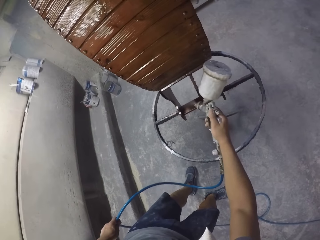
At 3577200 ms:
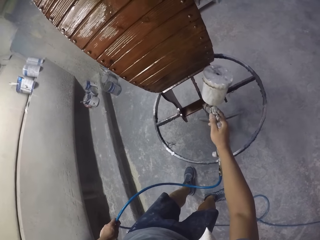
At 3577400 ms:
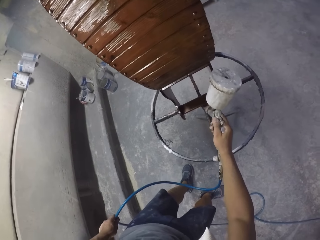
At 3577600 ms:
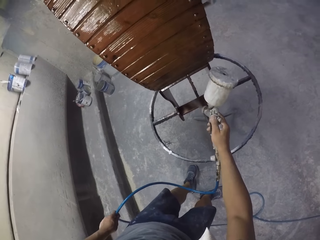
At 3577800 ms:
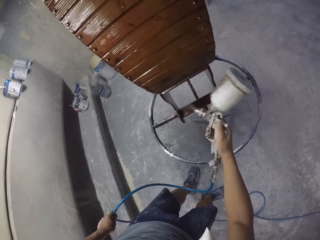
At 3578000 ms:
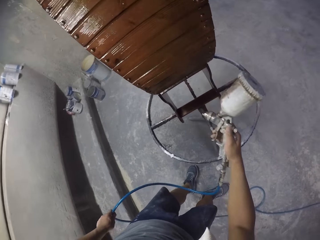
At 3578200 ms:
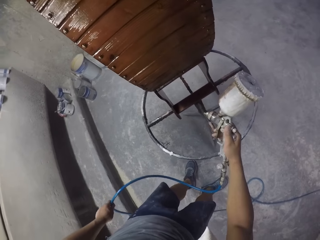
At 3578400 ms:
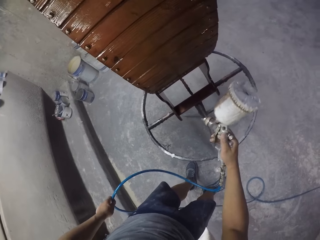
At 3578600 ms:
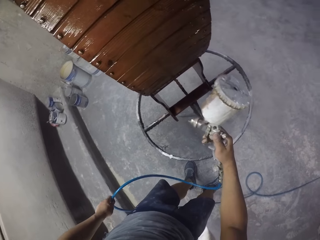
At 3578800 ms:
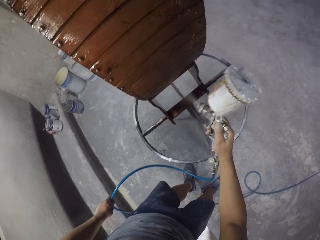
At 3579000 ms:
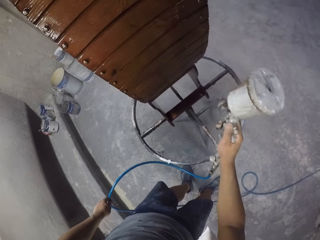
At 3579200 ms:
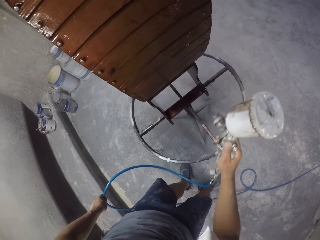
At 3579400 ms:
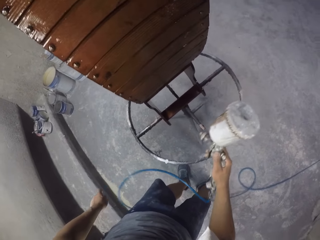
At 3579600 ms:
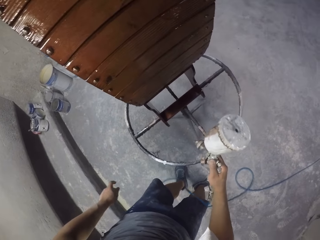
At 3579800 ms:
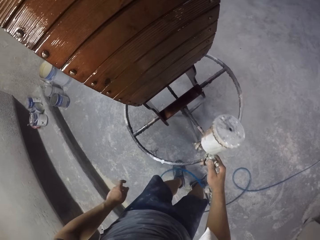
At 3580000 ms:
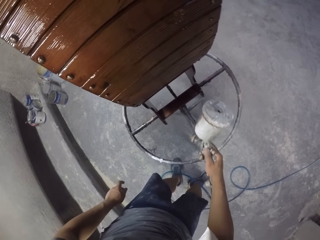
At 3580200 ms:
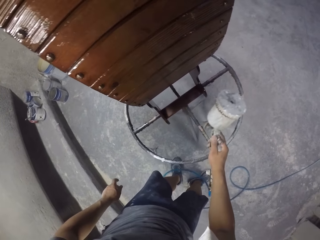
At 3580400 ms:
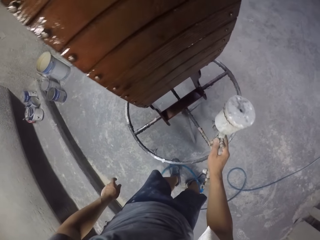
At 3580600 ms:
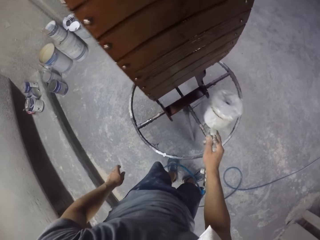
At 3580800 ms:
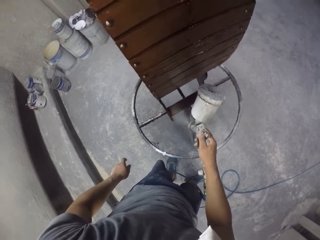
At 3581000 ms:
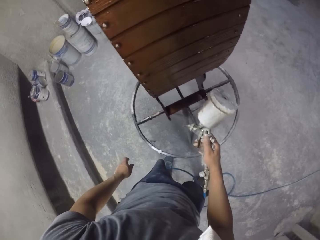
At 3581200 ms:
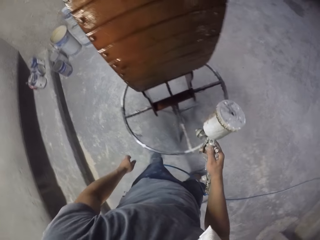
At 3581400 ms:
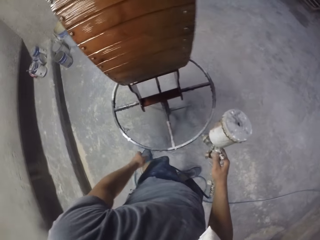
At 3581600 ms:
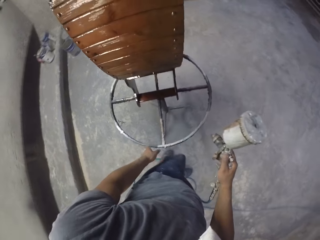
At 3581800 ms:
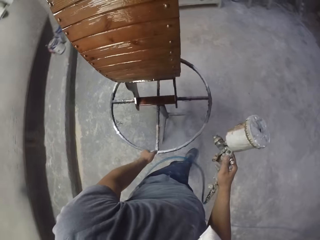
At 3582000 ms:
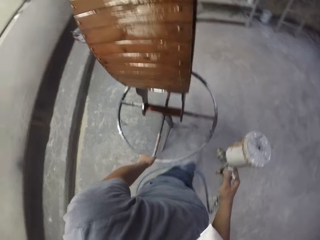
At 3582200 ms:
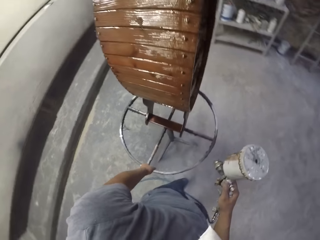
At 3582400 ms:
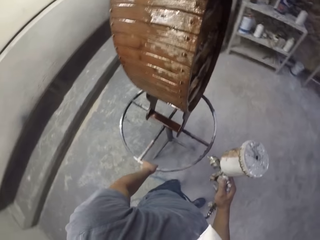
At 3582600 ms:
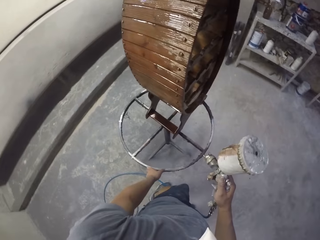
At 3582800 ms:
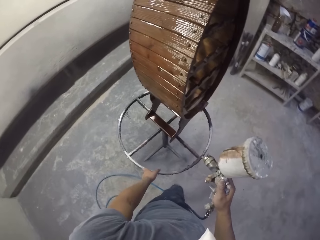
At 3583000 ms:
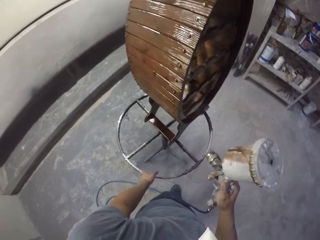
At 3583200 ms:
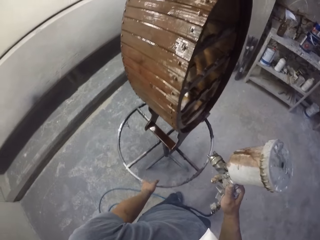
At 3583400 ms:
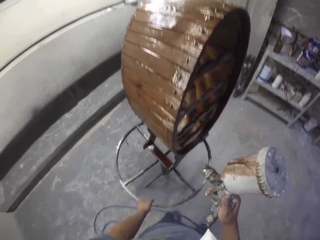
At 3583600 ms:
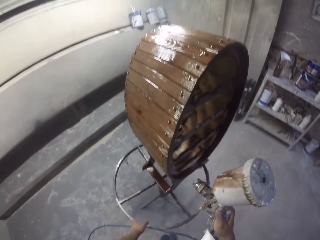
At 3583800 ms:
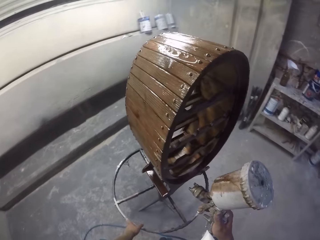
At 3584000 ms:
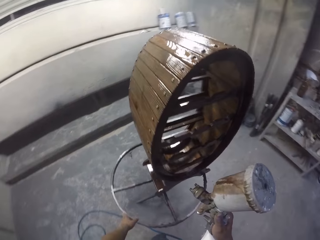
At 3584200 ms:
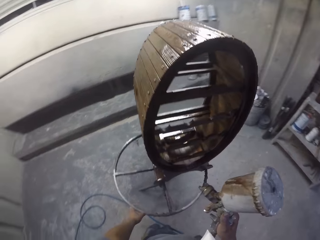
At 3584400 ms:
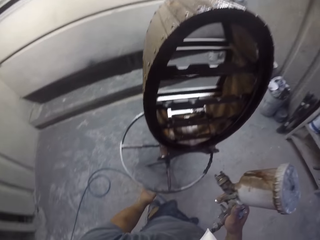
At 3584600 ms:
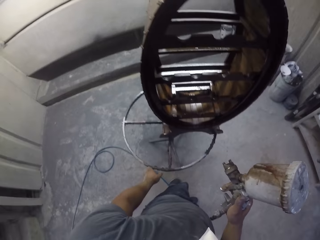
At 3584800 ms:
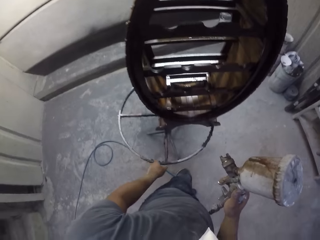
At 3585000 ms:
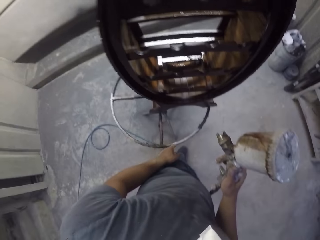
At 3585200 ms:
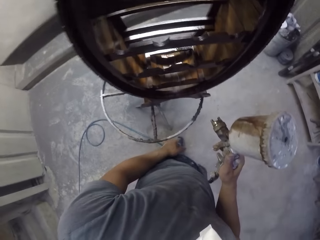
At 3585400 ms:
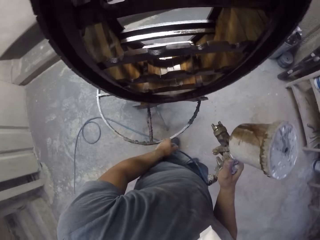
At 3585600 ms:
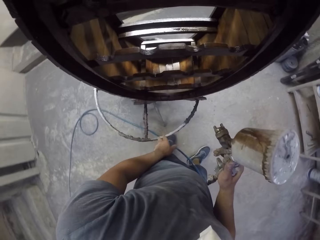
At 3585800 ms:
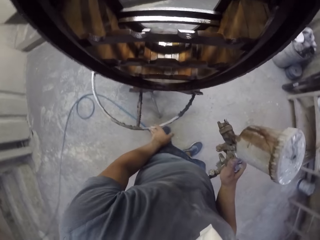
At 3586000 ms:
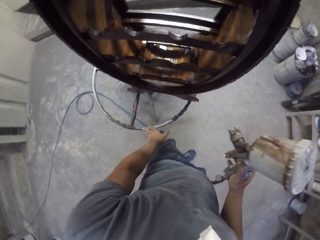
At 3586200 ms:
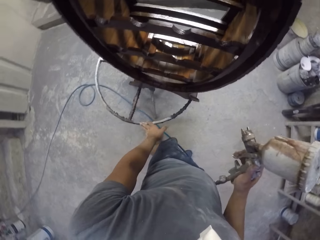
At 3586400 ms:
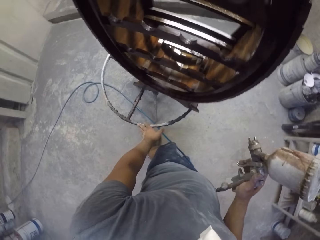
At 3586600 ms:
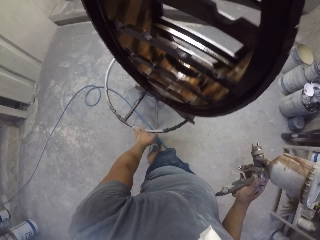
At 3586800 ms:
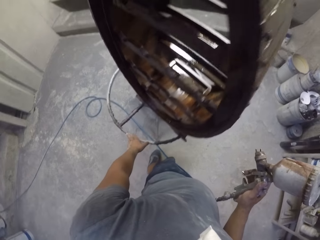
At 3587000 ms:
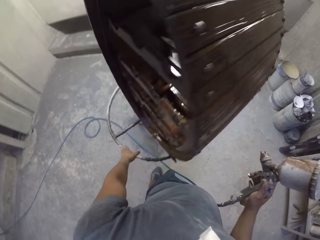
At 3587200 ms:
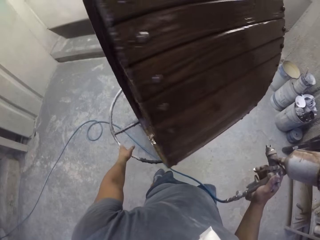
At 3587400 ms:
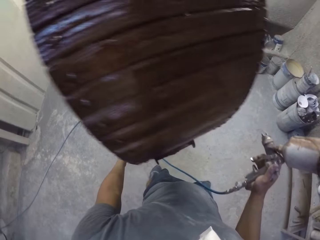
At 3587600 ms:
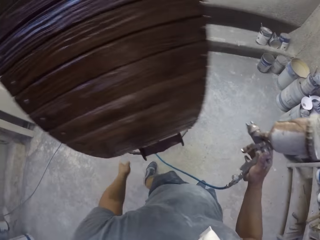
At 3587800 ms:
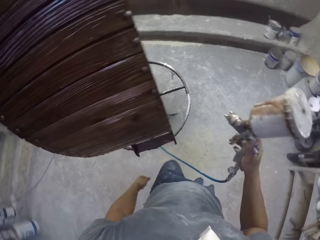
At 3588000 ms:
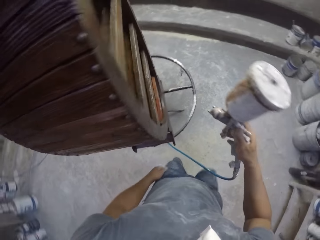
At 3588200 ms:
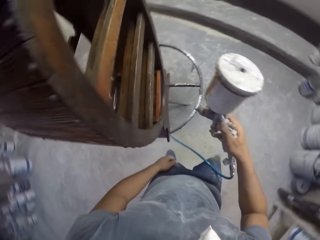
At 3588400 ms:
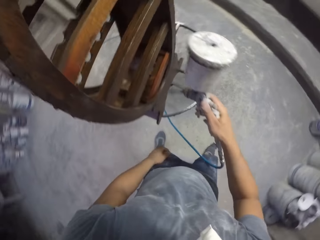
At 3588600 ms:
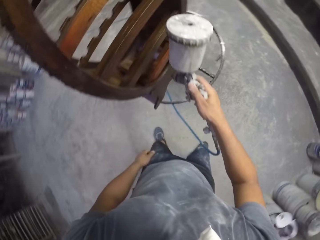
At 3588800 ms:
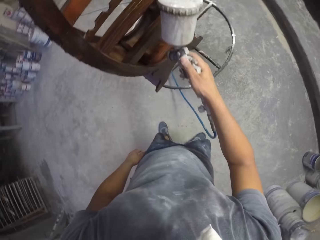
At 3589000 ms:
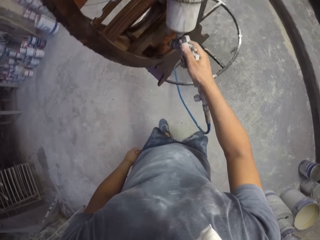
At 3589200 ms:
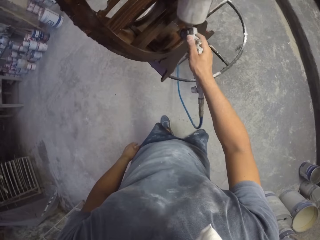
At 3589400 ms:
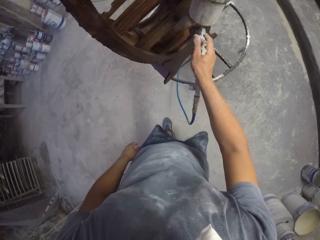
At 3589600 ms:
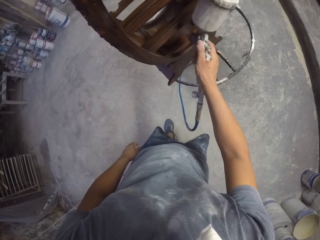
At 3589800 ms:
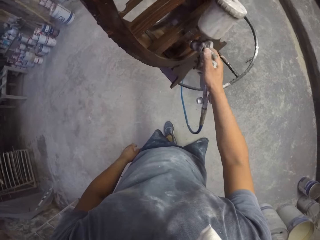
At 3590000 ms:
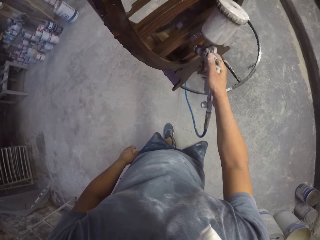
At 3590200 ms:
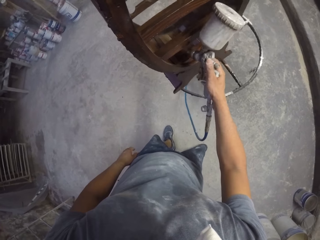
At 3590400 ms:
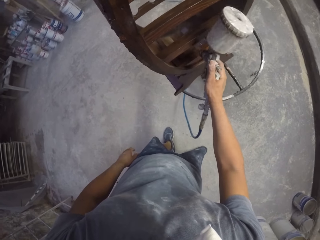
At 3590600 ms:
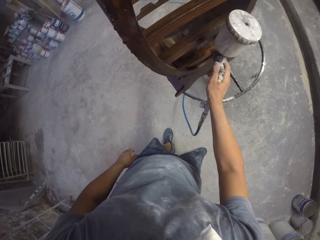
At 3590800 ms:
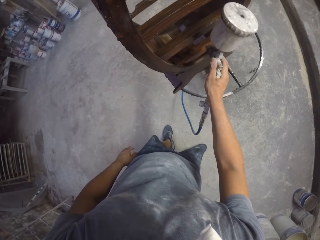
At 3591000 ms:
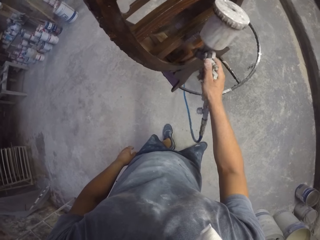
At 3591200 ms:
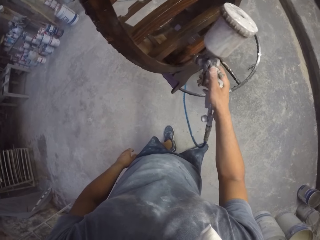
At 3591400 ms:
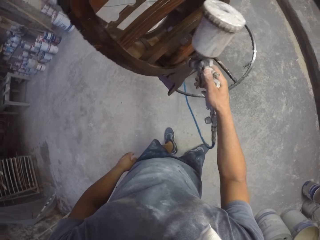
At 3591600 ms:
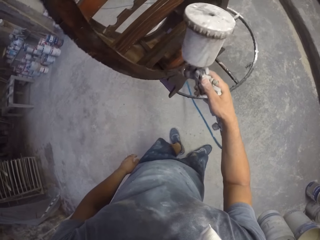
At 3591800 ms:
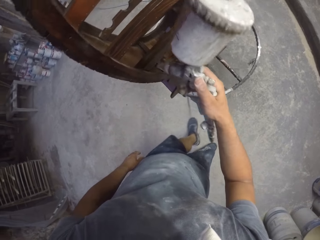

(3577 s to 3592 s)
The camera wearer sprays furniture with a sprayer. They walk in the workshop. They rotate a stand with the left hand. They spray paint on the wooden stand with a spray gun.

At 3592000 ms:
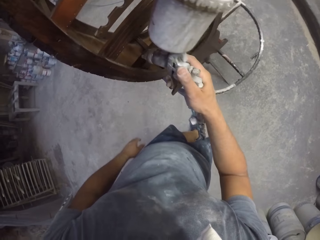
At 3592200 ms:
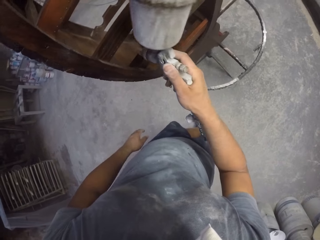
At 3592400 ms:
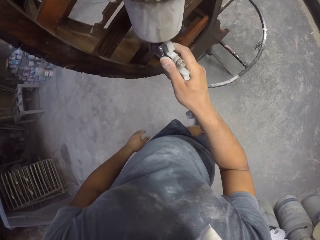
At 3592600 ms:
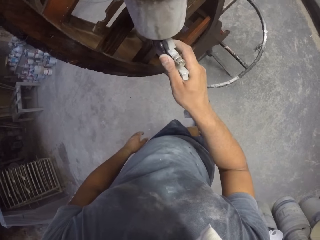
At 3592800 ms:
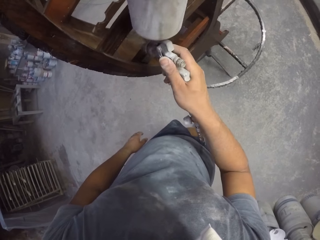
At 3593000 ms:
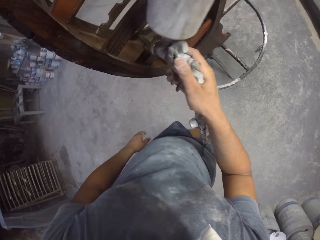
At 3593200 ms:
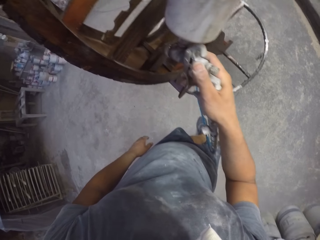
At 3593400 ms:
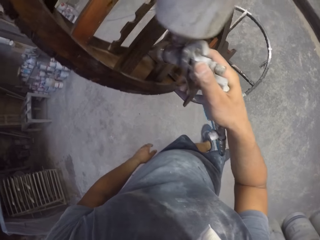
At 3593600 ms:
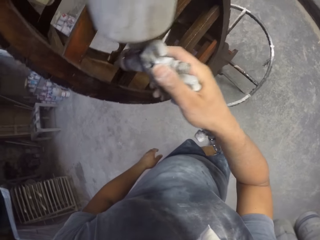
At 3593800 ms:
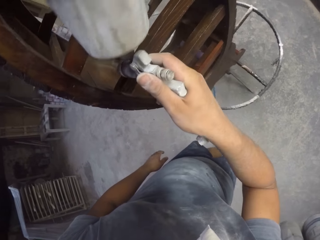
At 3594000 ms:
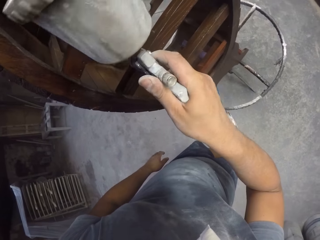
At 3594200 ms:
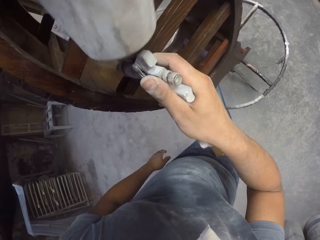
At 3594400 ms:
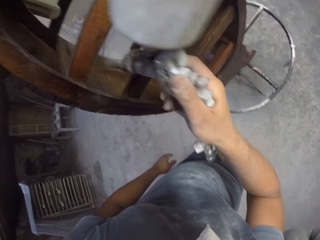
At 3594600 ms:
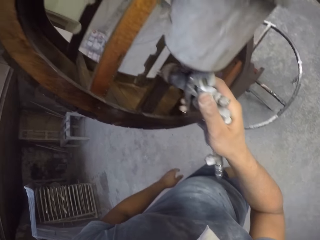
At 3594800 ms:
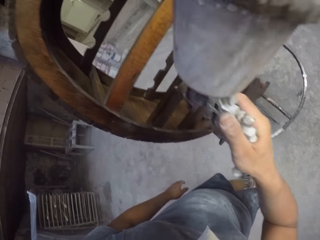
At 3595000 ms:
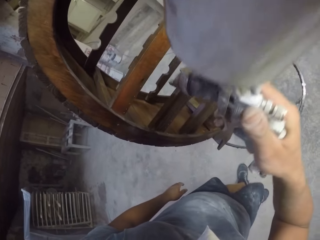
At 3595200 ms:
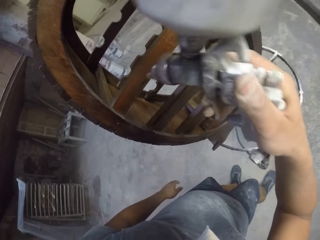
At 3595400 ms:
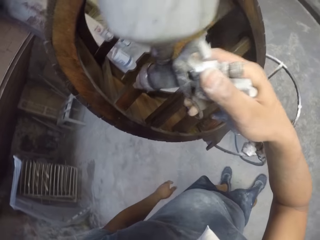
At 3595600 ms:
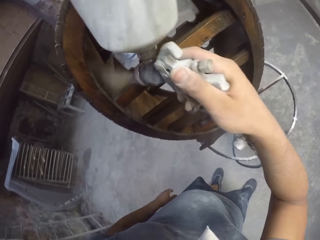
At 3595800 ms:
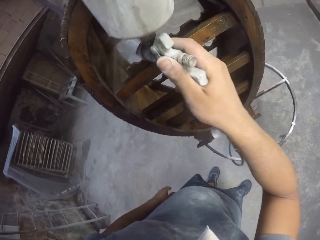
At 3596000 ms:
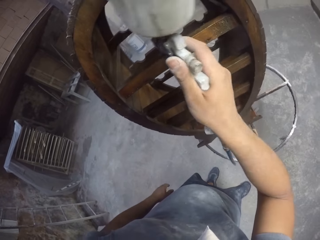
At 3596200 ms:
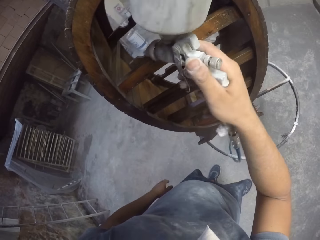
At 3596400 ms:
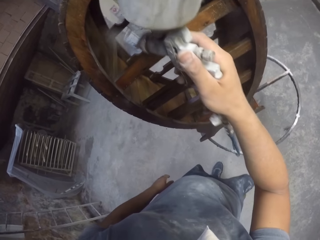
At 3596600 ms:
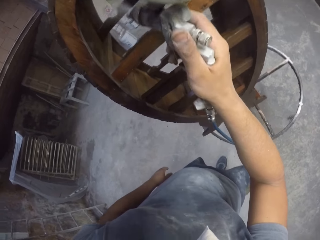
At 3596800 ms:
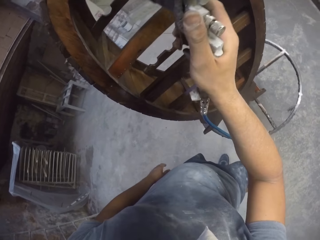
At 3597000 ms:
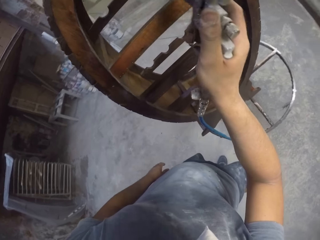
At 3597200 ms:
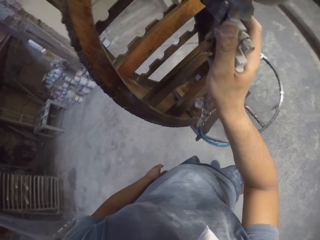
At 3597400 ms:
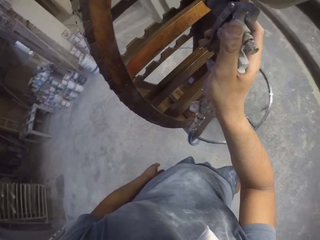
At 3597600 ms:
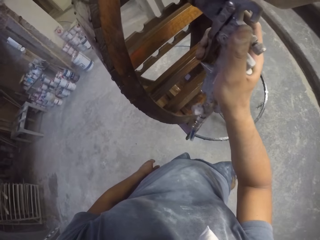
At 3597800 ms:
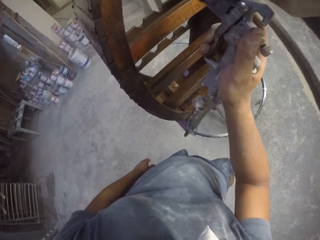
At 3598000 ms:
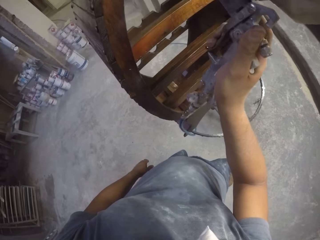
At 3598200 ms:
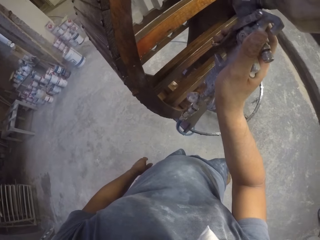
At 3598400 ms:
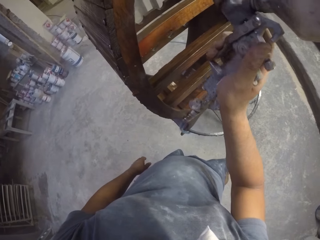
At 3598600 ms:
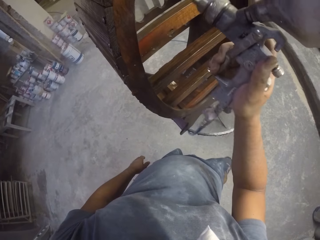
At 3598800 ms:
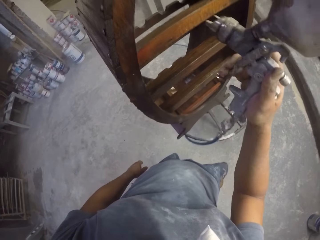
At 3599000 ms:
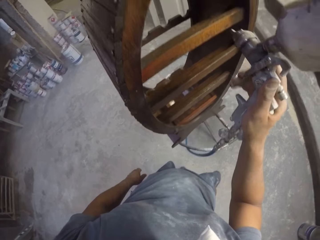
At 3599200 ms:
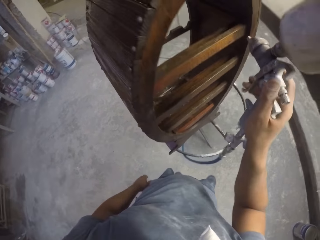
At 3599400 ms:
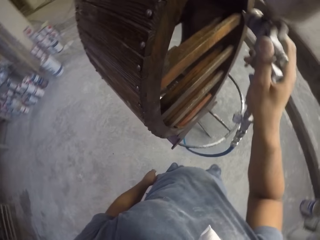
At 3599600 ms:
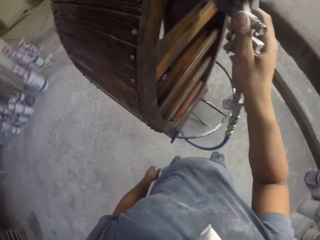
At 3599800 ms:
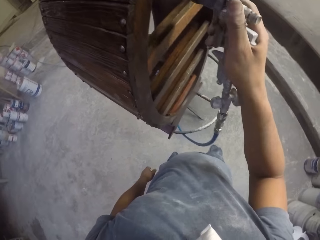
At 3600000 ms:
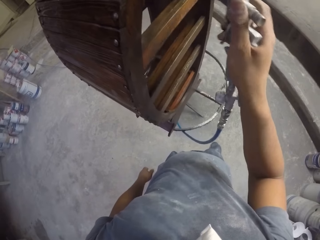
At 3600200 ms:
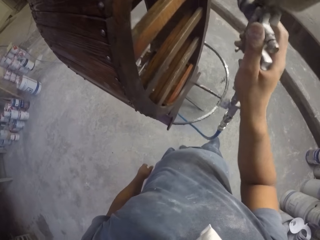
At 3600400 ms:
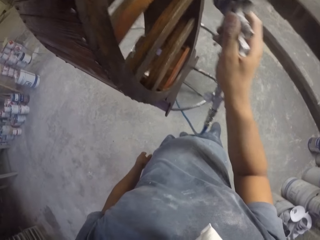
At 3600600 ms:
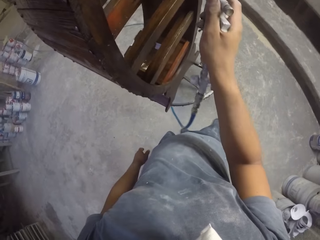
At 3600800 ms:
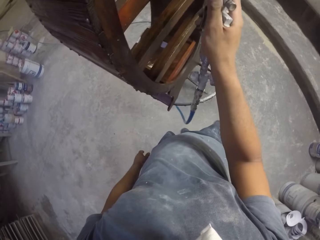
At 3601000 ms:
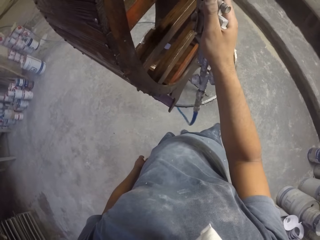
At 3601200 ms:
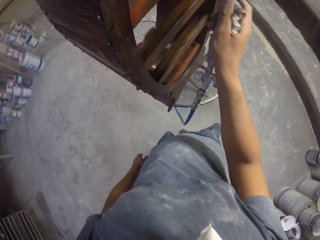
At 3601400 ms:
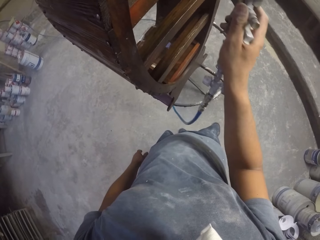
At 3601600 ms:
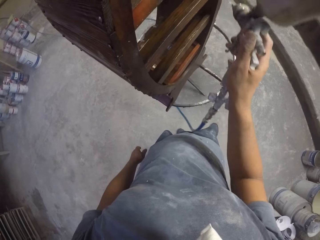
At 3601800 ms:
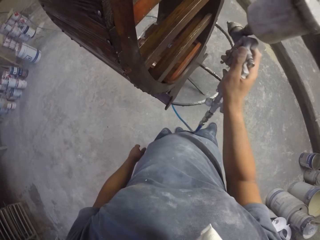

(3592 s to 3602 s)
The camera wearer sprays furniture with a sprayer.
